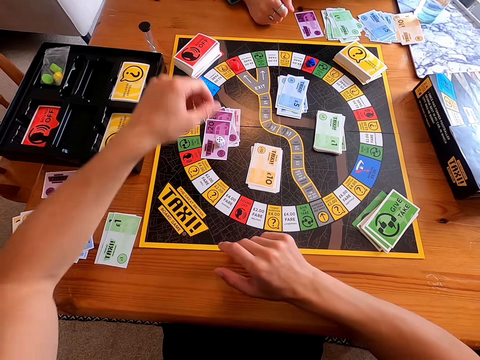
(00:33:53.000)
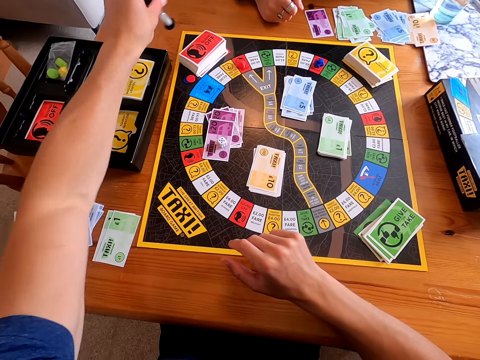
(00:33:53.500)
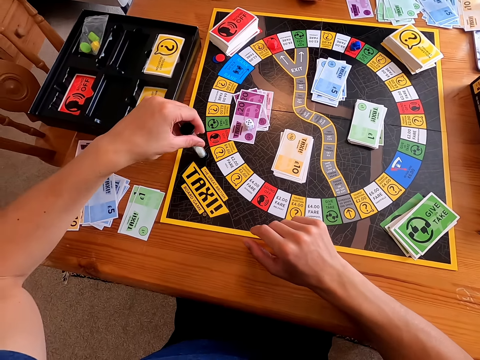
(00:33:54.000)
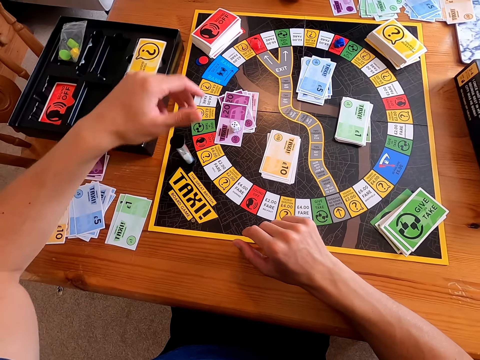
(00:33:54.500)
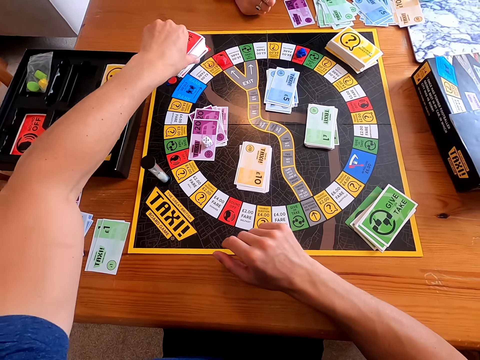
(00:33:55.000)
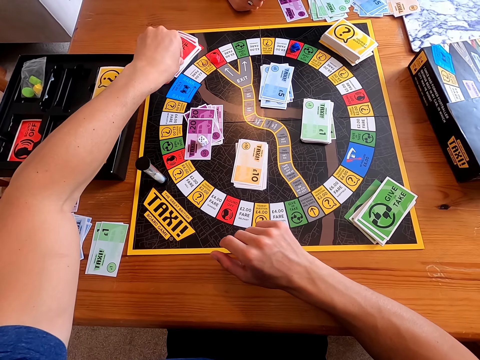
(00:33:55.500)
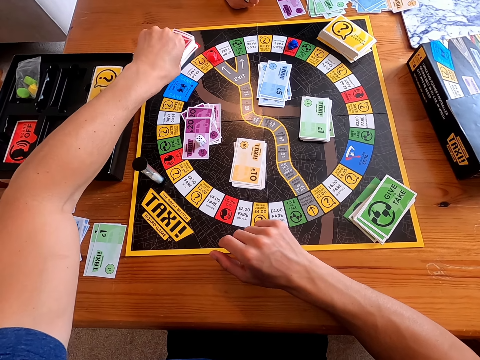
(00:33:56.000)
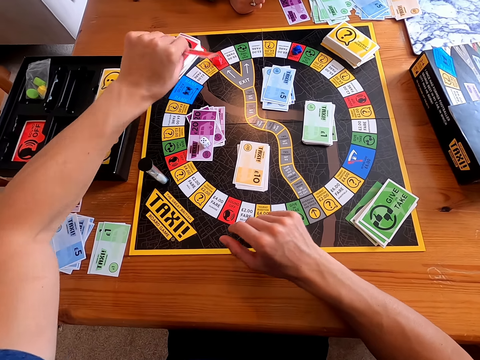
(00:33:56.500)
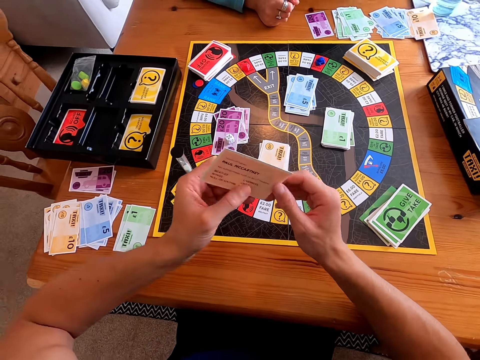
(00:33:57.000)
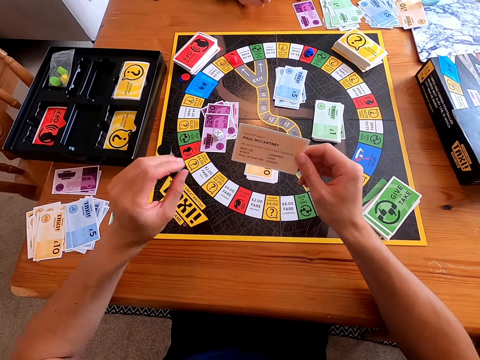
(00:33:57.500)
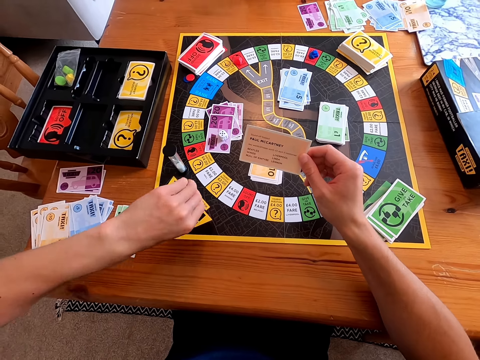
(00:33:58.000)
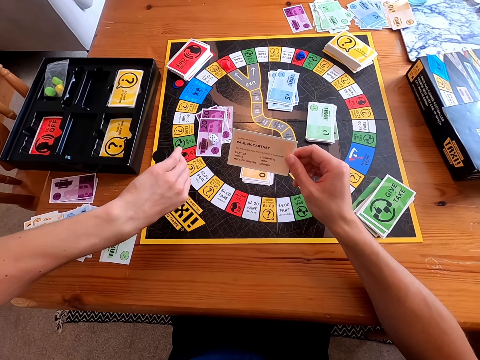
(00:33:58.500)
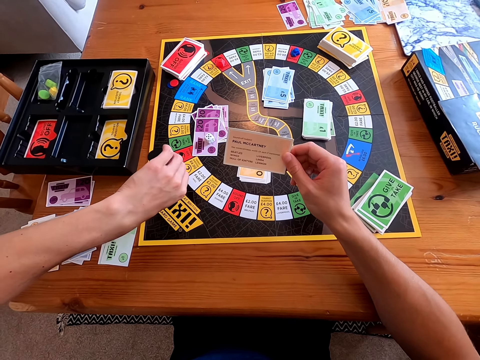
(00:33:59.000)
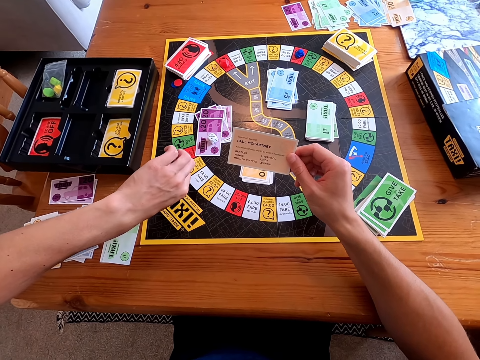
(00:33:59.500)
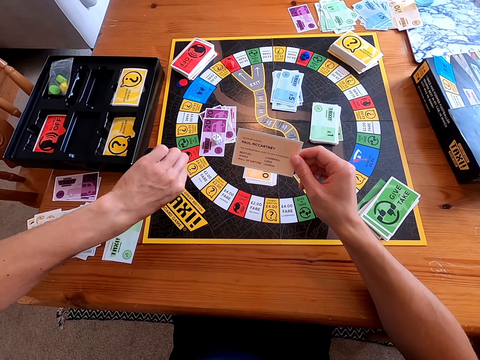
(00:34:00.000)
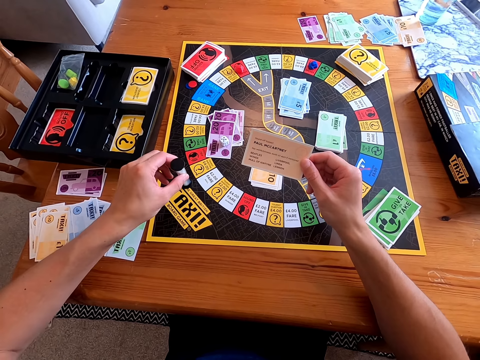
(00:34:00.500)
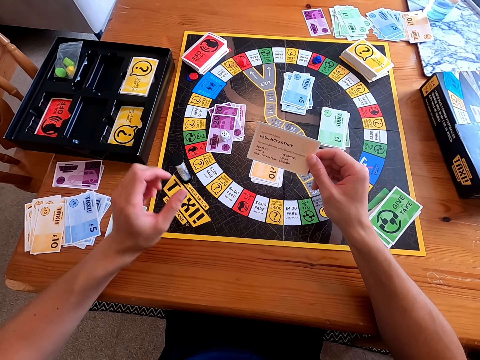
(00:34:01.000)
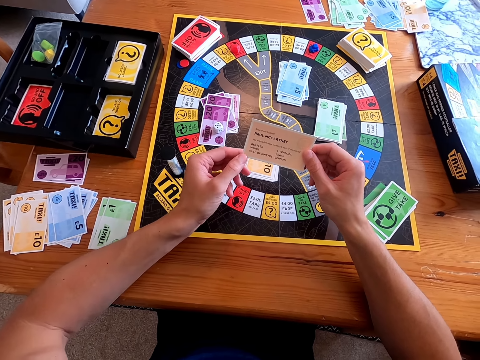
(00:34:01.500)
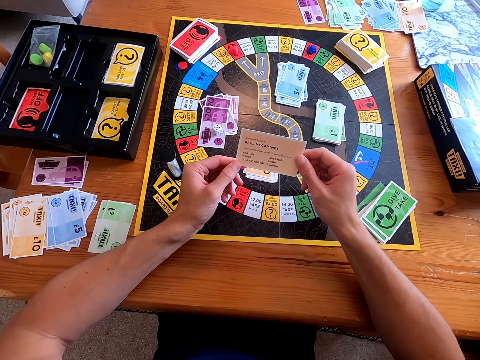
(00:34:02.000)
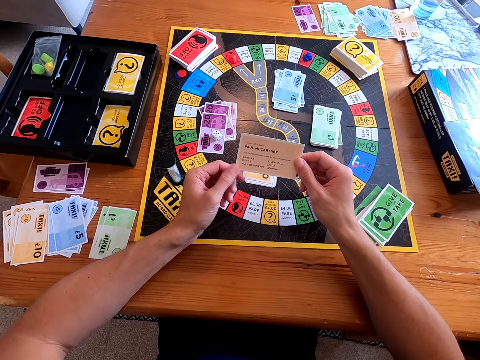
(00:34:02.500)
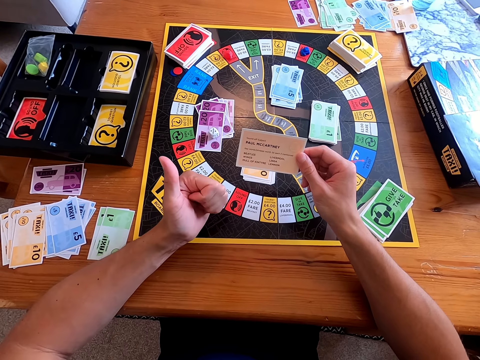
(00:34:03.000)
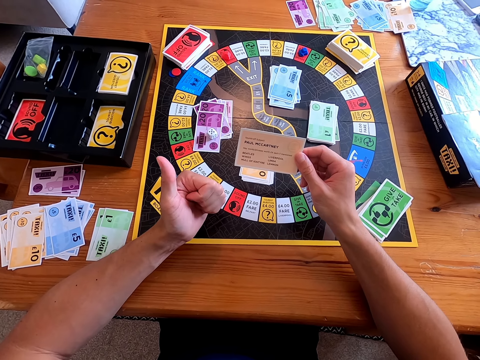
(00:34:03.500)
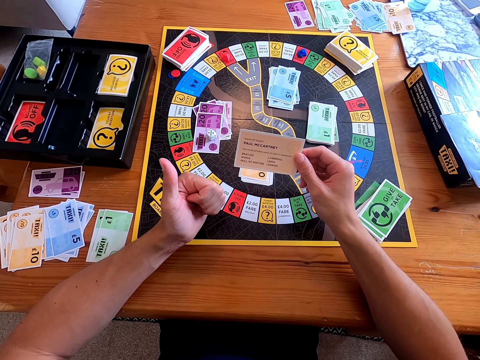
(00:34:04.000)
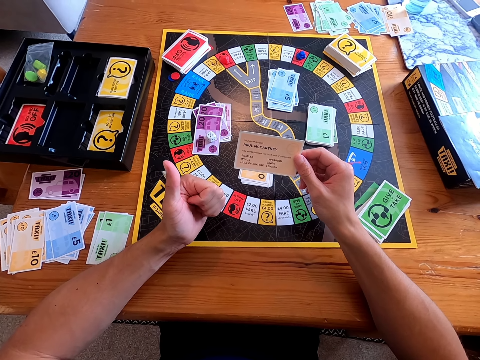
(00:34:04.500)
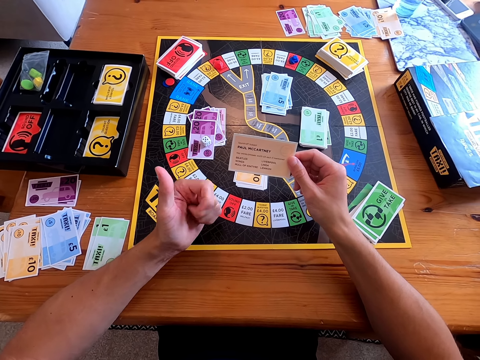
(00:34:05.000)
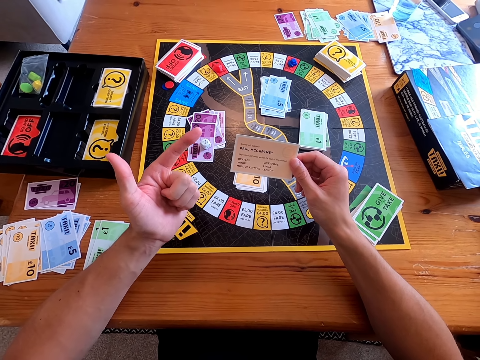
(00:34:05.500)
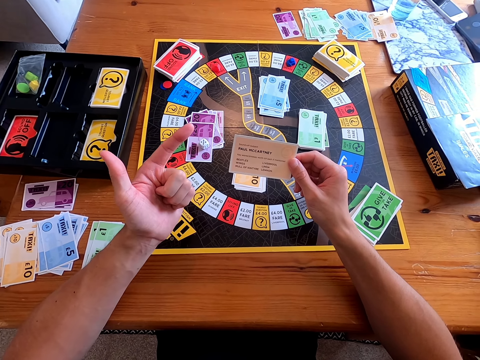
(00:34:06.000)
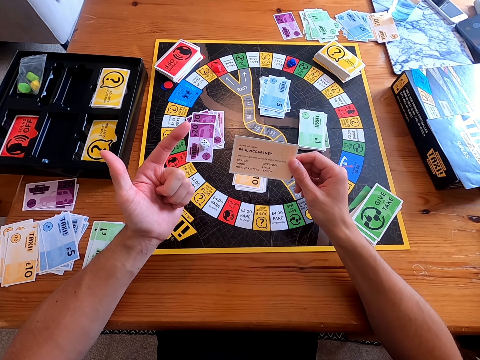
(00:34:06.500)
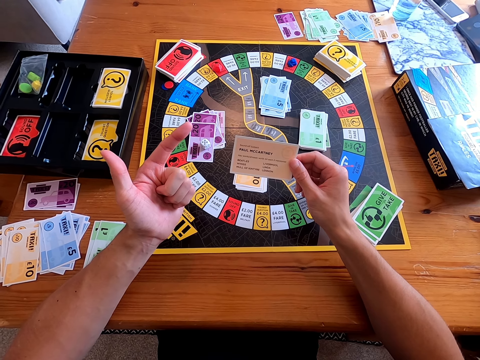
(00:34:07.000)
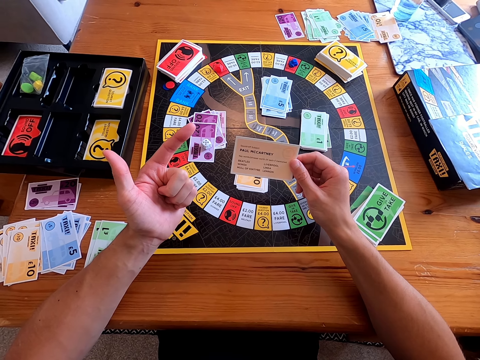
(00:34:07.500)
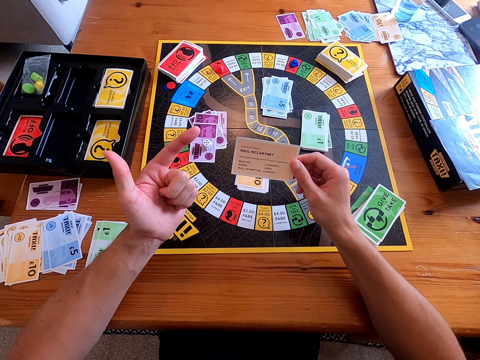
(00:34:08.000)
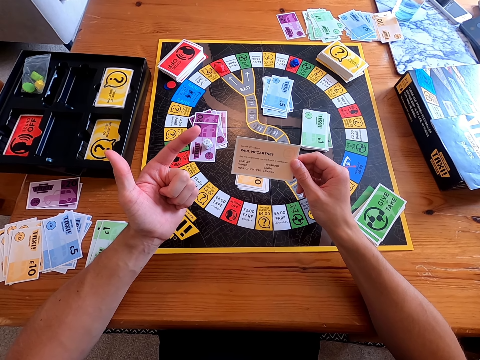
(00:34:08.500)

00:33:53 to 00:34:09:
The camera wearer picks something. They put the tube on the gaming board. They pick a card from the board. They turn the tube upside down. They read the card. A woman speaks to the camera wearer. The camera wearer talks to the woman.

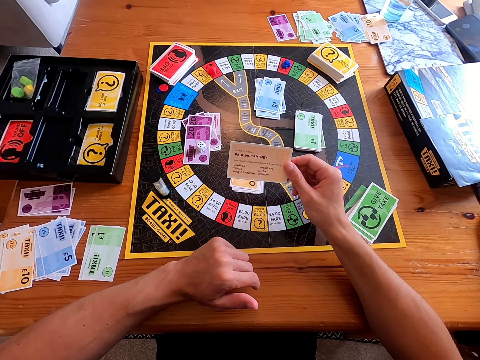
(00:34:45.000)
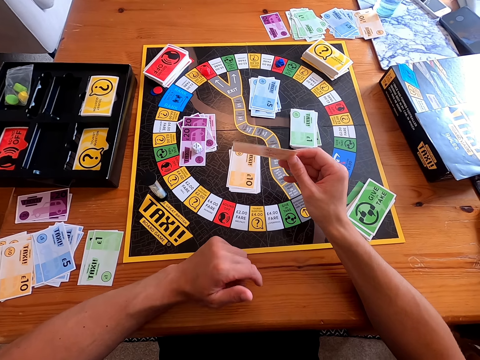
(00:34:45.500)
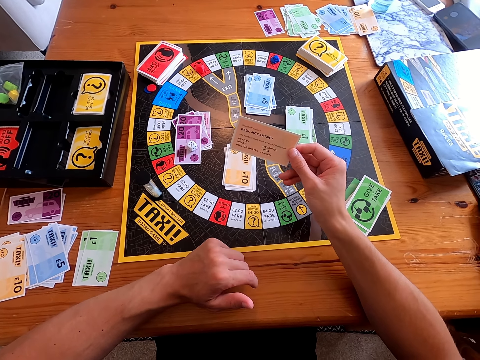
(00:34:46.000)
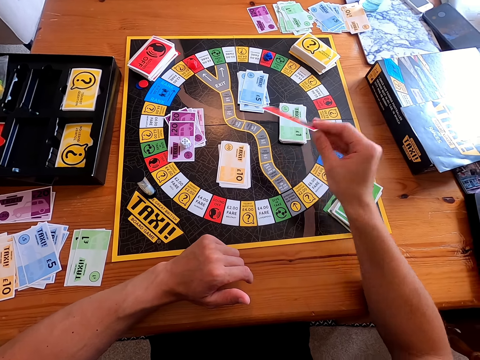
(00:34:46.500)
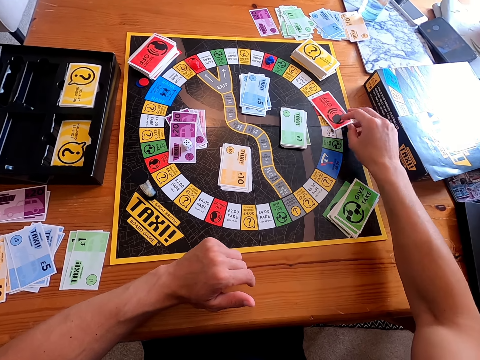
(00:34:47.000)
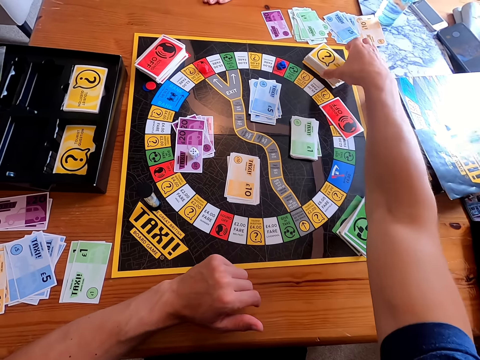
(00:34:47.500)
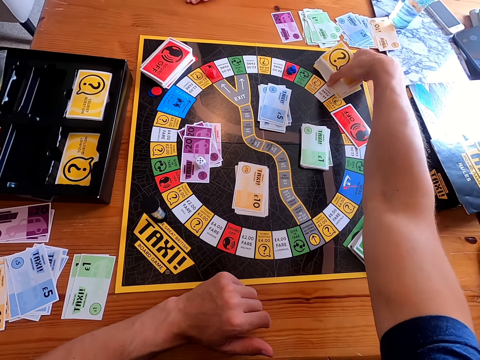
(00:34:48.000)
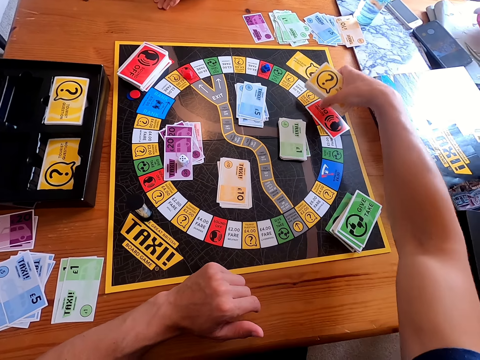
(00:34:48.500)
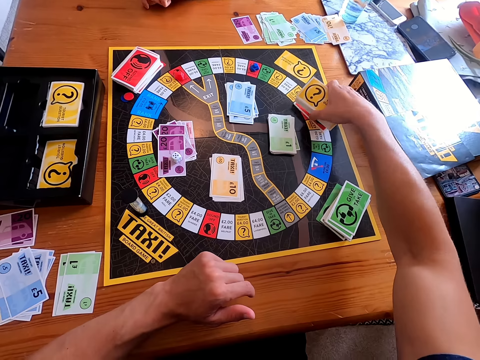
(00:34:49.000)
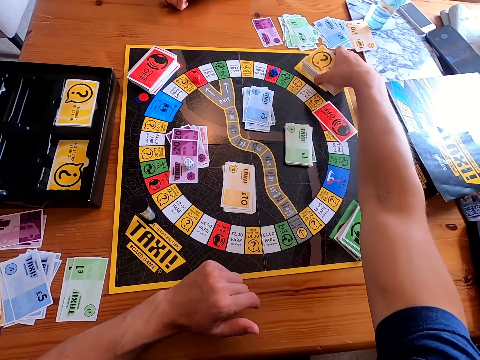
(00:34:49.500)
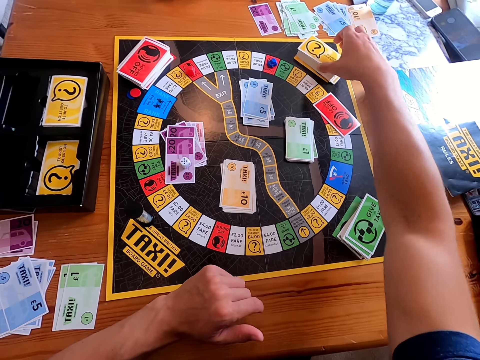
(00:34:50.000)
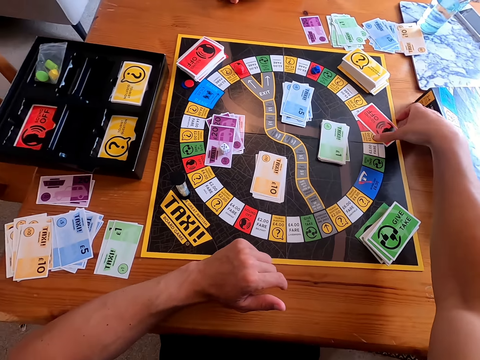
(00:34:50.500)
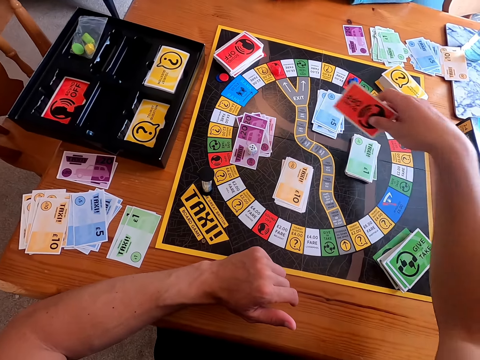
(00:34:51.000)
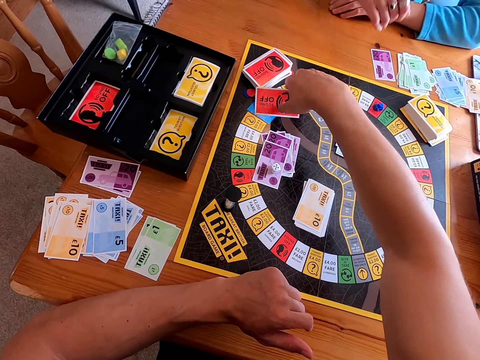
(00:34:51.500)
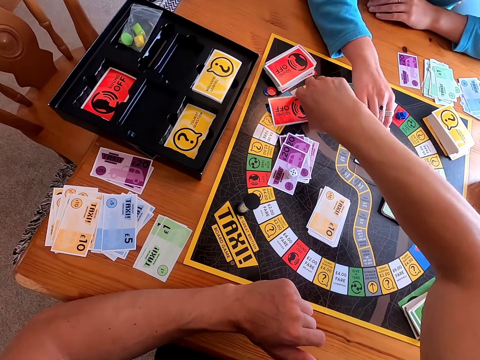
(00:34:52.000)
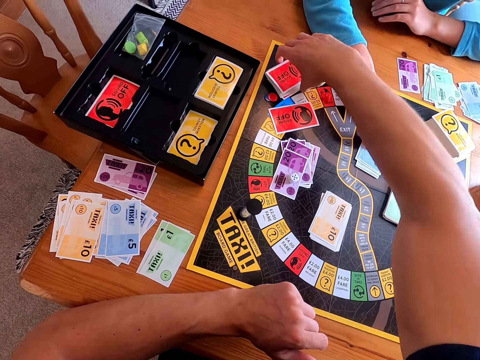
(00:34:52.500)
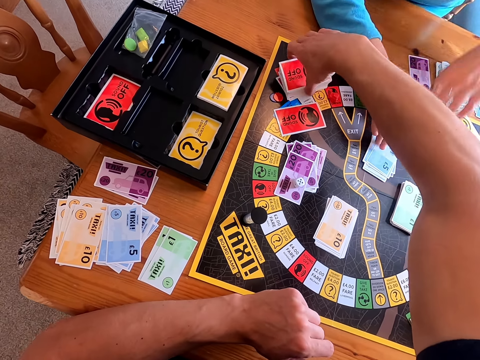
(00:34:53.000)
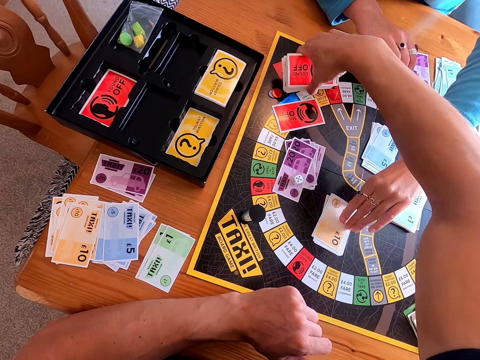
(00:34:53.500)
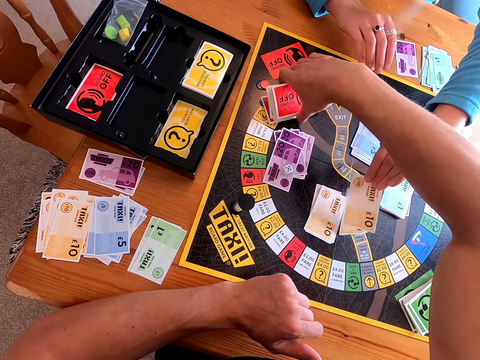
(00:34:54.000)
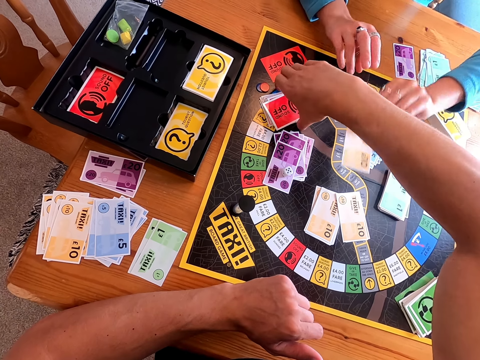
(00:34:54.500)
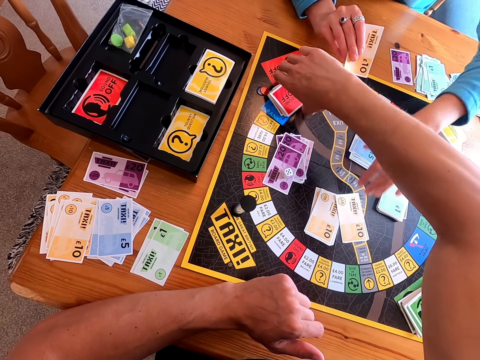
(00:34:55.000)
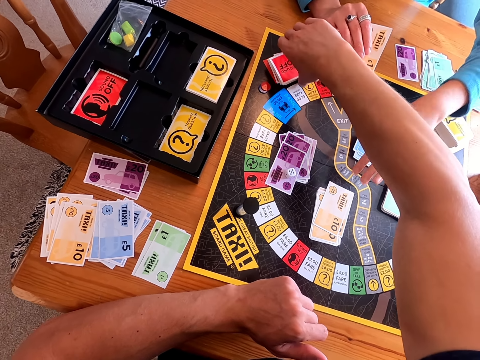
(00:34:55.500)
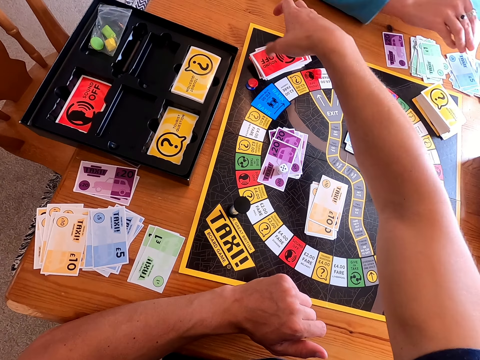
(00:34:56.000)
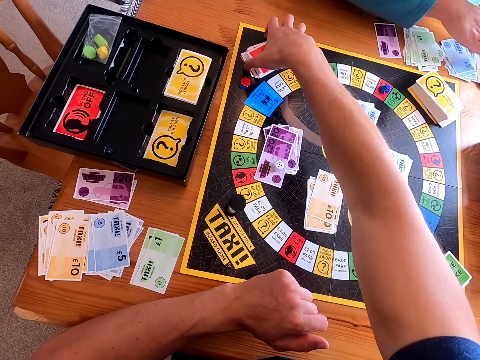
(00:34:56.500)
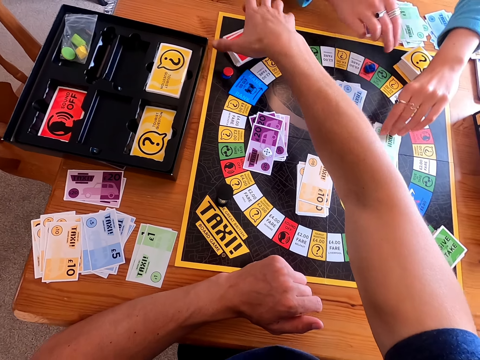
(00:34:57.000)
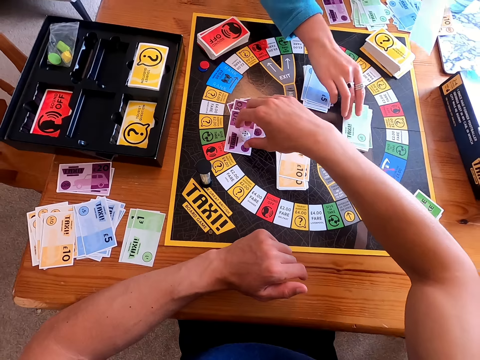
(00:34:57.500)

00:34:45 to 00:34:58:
The camera wearer places the card on the board. They hold the cards. They move the cards on the board. They pick a card. They put the card on the table. A woman picks a card from the board. The camera wearer holds the cards. They mix the card with the other cards. The woman places the card on the table. She picks cards from the board.
